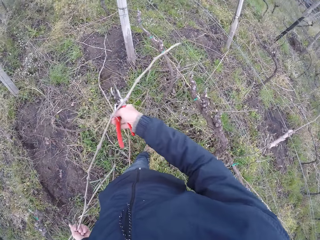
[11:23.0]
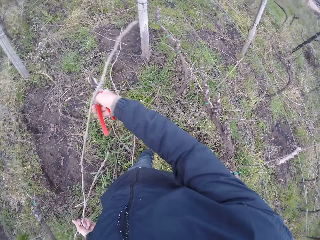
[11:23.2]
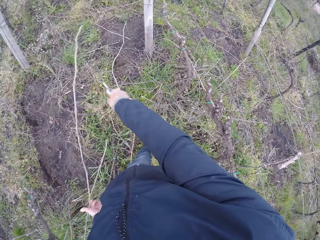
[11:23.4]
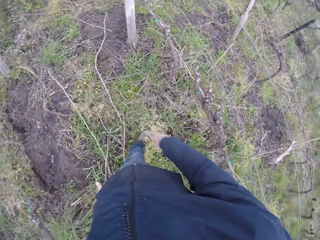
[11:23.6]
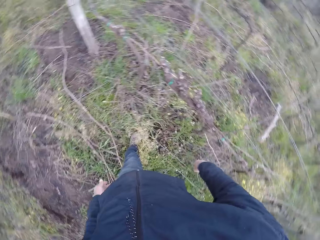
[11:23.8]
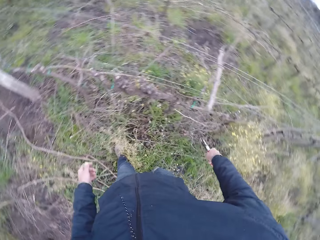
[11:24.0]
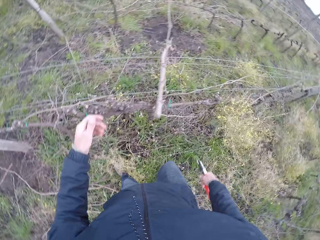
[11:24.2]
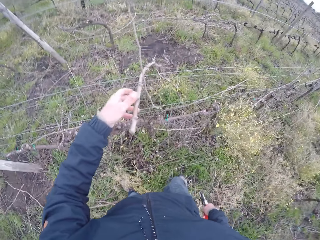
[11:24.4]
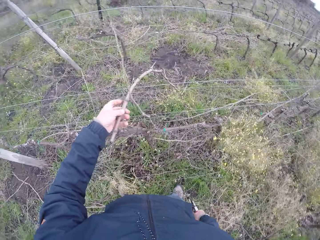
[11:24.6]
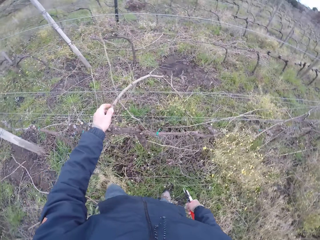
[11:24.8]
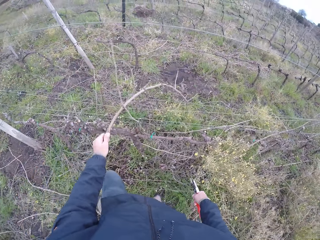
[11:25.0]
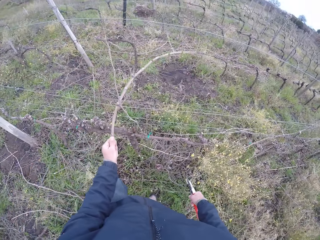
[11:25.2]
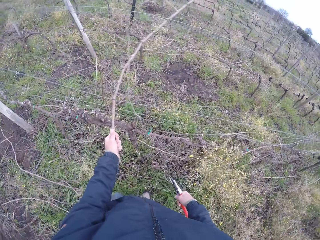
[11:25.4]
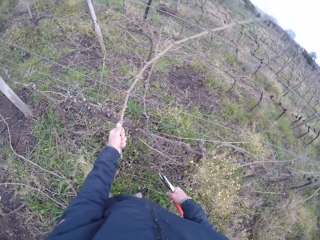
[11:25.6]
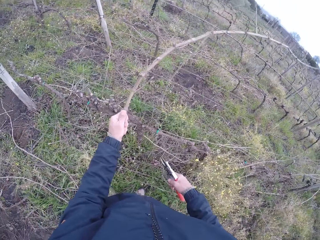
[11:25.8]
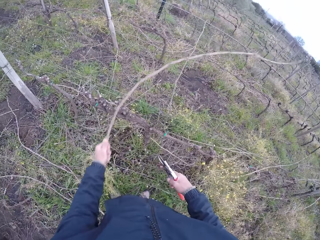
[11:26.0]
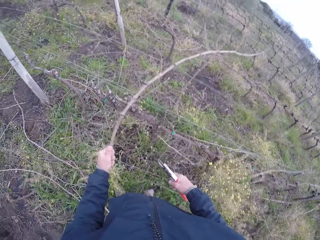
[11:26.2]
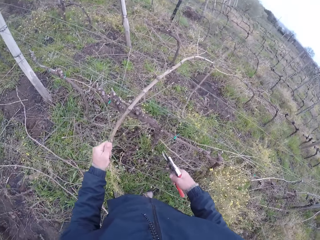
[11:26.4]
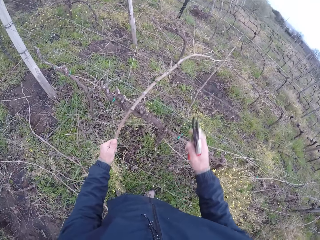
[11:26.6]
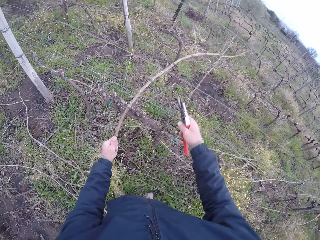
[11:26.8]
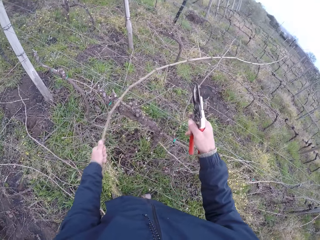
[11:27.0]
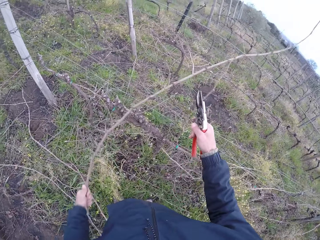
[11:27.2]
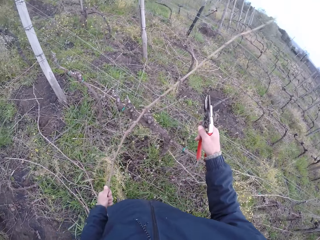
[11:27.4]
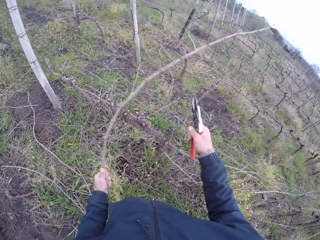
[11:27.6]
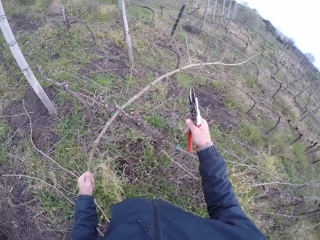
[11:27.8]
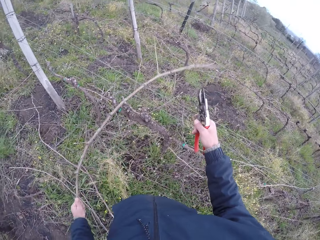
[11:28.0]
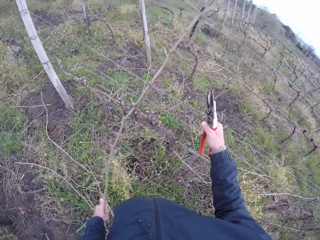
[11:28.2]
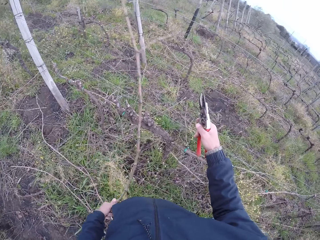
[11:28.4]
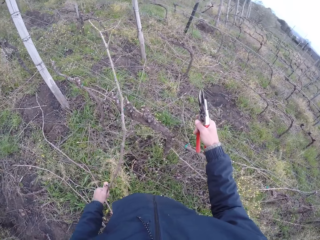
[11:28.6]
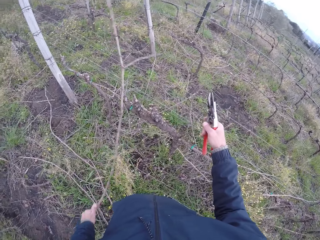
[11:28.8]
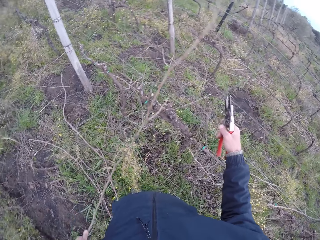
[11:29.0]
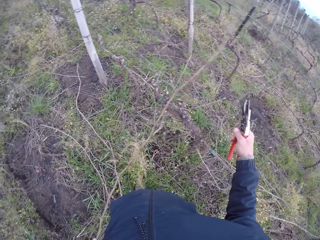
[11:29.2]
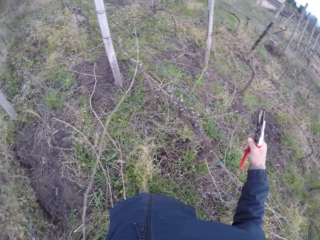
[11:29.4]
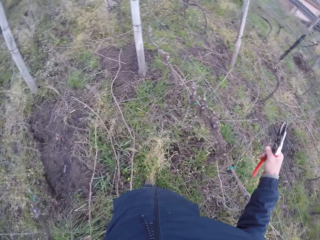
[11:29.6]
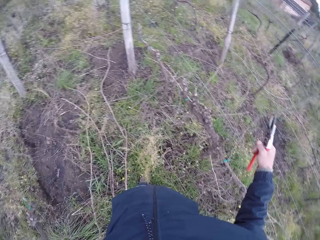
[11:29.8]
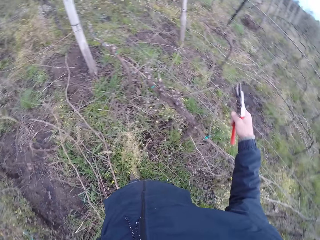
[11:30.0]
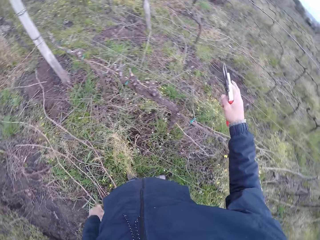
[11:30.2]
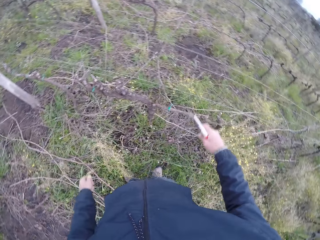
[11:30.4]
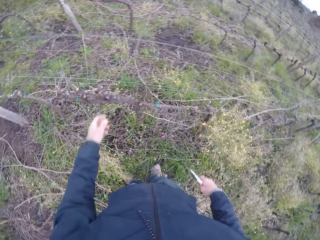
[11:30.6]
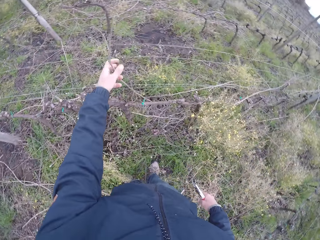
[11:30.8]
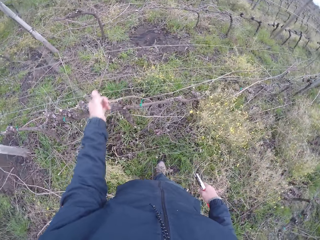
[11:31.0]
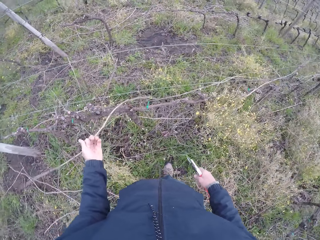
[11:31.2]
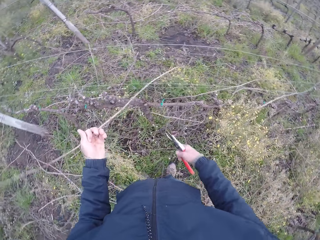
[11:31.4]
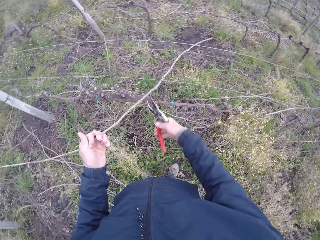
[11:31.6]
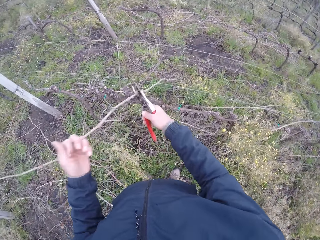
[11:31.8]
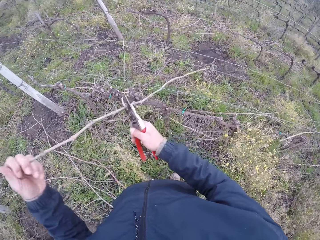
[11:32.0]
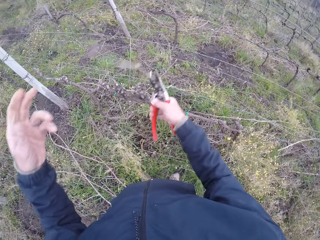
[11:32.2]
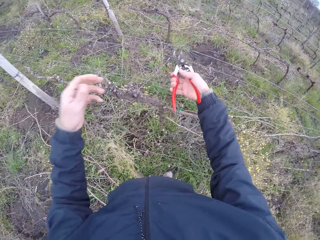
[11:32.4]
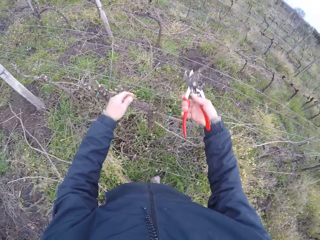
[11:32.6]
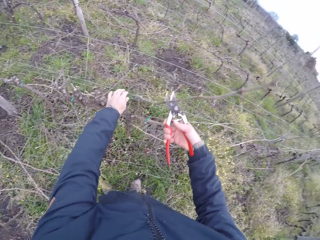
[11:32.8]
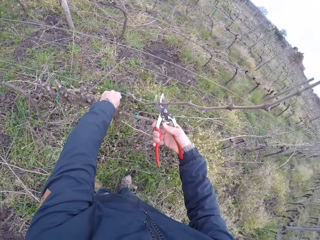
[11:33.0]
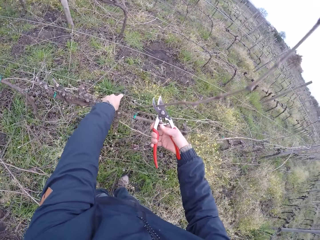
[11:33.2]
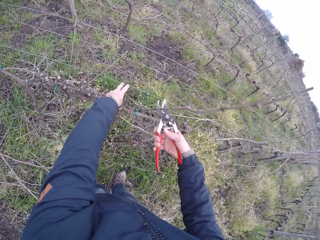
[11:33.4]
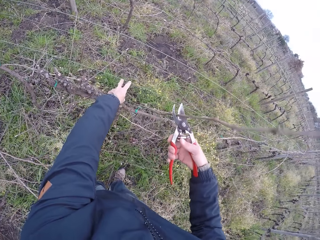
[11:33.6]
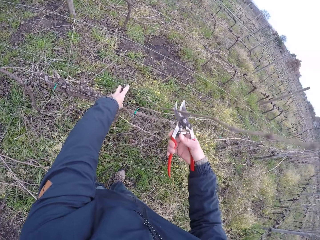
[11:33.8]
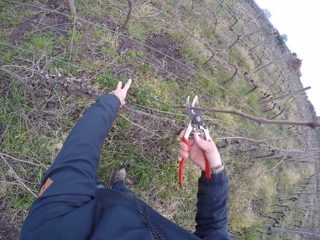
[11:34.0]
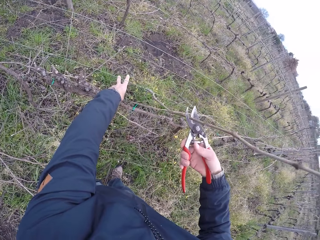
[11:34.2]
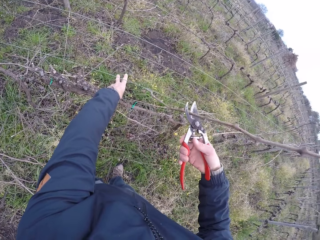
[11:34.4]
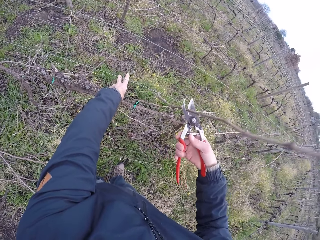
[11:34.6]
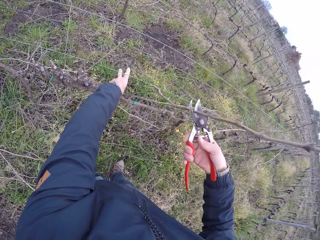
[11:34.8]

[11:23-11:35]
The camera wearer drops the twig in his left hand on the ground. He draws out a twig from the wire fence with his left hand. He raises the wire fence with his right hand. He drops the twig in his left hand on the ground. He brings out a long twig from a rope with his left hand. He draws out a twig from the wire fence with his left hand.

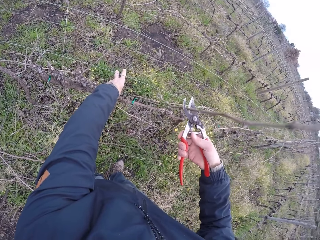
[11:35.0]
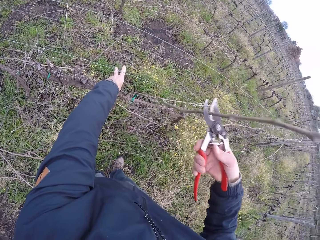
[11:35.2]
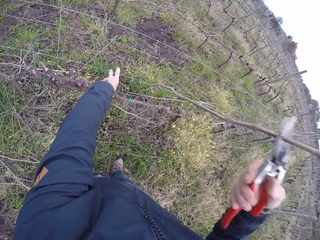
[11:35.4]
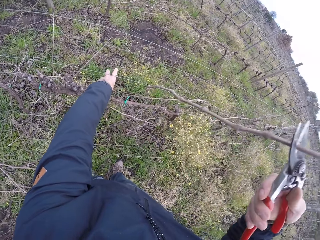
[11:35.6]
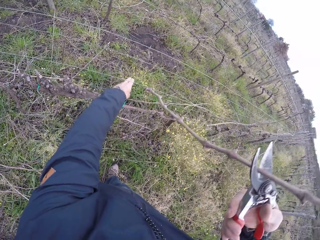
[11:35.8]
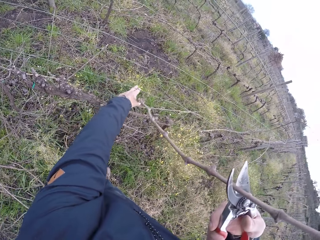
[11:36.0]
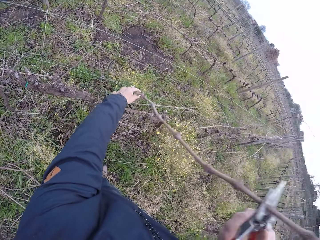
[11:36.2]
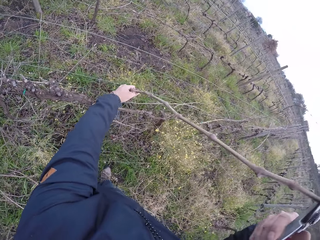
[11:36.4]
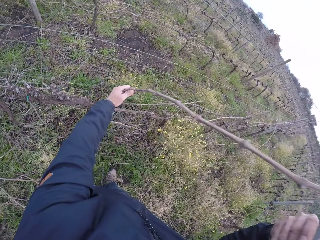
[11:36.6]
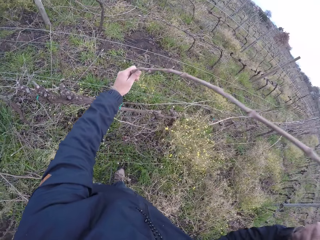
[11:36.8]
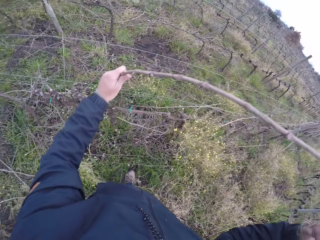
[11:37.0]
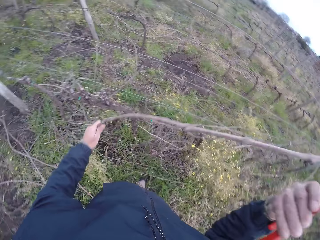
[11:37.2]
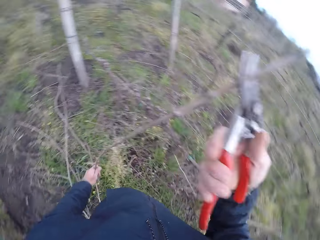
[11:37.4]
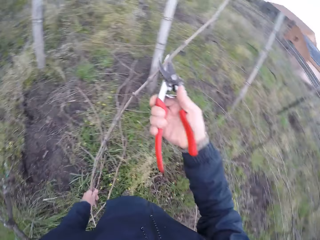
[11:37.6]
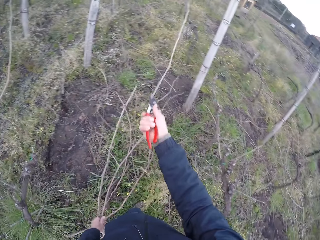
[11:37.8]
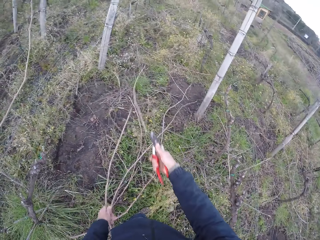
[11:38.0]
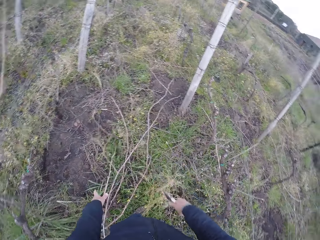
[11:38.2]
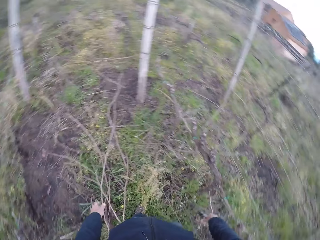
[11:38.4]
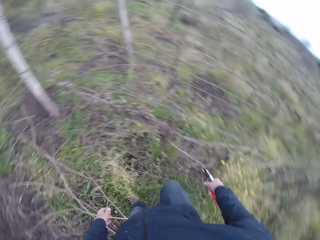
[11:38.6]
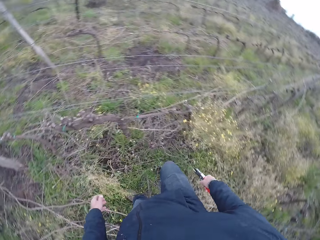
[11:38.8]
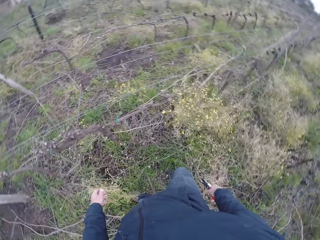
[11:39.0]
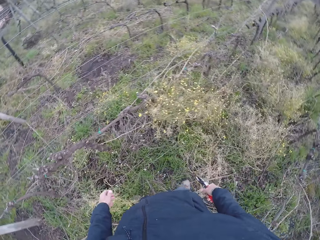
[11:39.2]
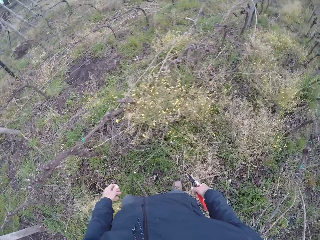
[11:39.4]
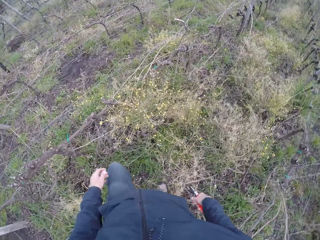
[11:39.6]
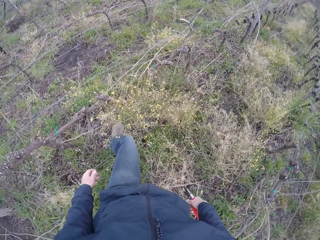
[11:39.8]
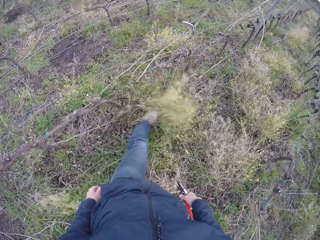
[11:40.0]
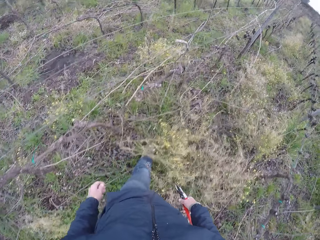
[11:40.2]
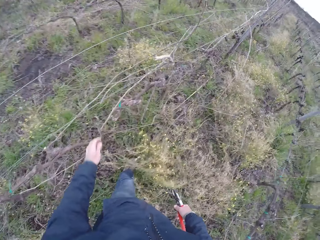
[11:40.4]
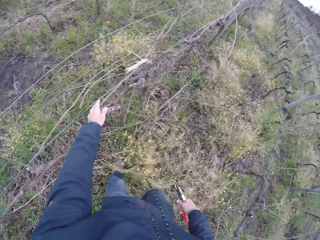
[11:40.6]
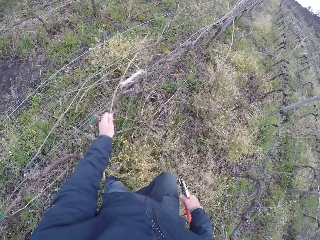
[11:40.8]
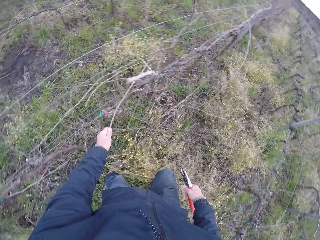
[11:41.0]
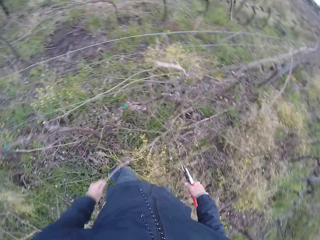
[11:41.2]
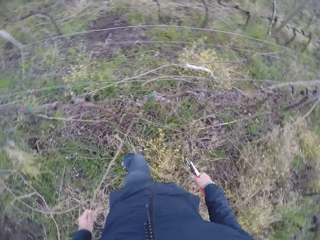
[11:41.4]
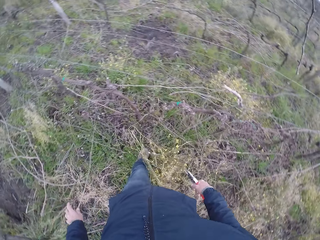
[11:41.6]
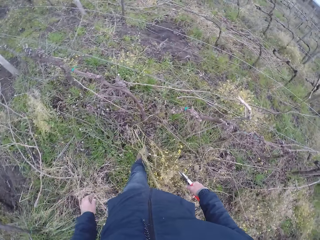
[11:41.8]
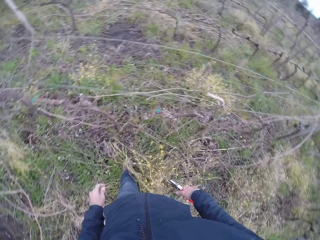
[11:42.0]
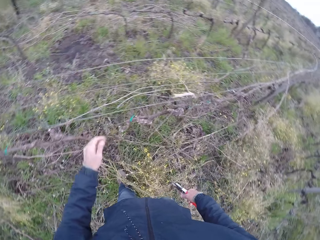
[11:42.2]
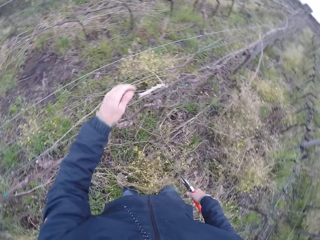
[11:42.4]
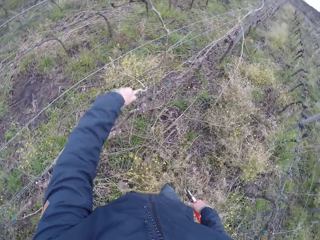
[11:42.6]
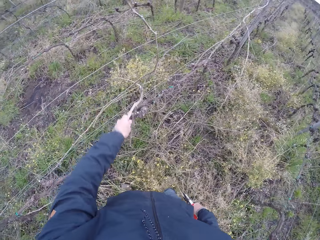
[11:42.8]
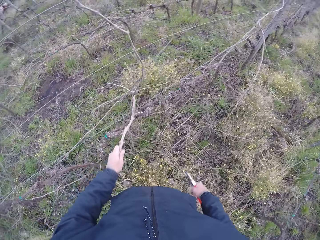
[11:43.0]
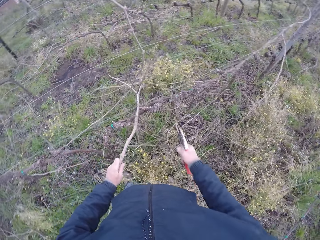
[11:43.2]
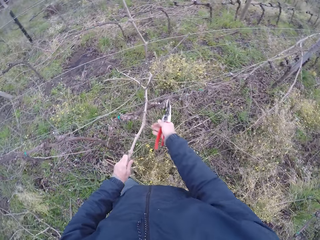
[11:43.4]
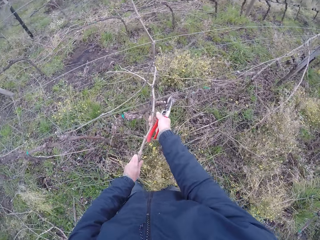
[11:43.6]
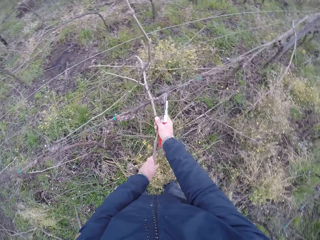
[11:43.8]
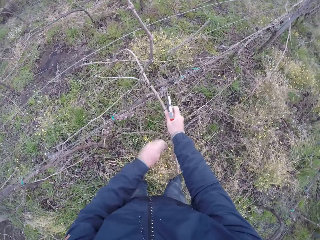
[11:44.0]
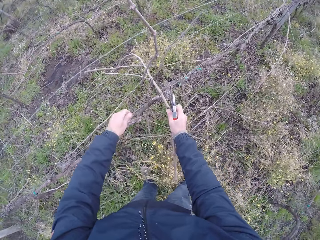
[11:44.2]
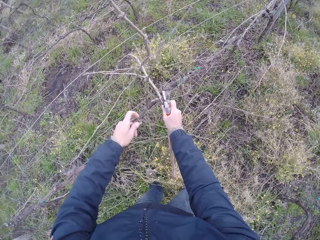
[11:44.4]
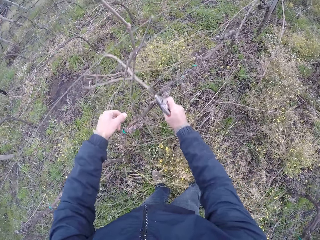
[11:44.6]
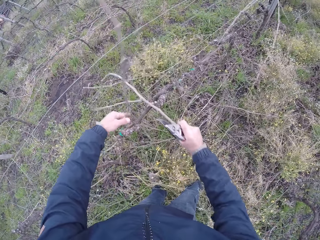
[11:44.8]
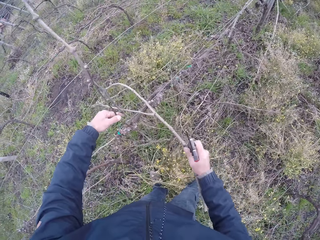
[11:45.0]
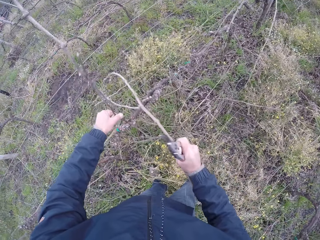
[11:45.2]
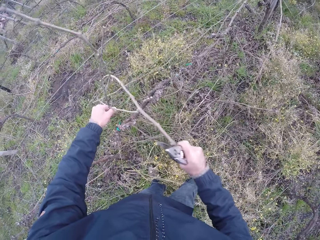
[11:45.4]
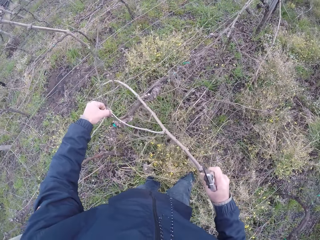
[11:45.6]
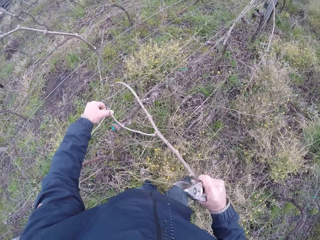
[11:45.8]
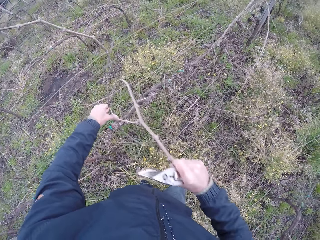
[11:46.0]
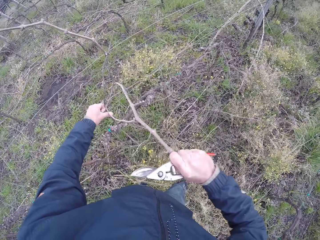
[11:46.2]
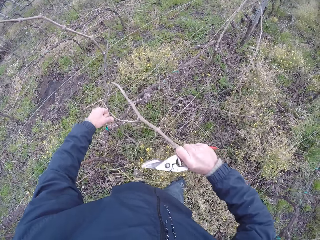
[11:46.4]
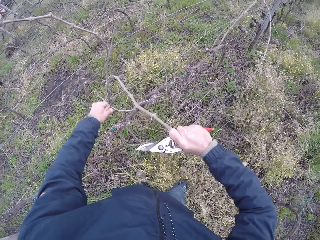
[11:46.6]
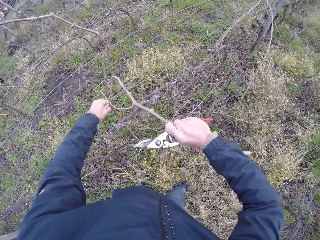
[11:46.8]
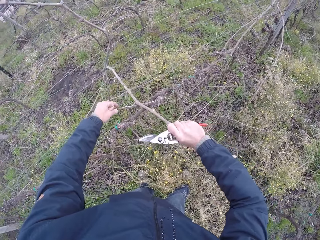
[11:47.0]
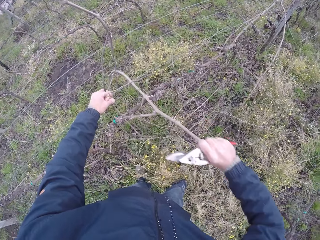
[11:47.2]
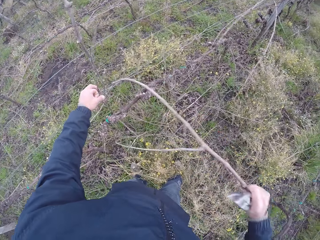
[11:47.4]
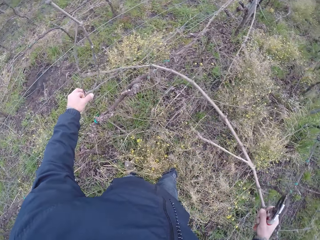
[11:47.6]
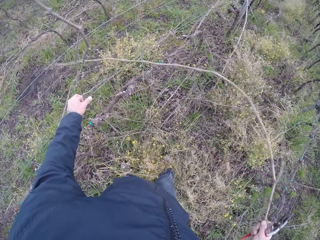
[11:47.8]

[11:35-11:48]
The camera wearer cuts the twig with the cutter in his right hand. He steps on the shrubs with his left leg. He moves some leaves on the ground with his left foot. He draws out a twig from the wire fence with his left hand. He drops the twig on the ground with his left hand. He holds a dried branch with his left hand. He passes the dried branch from his left hand to his right hand. He draws out a twig from the wire fence with his right hand.
